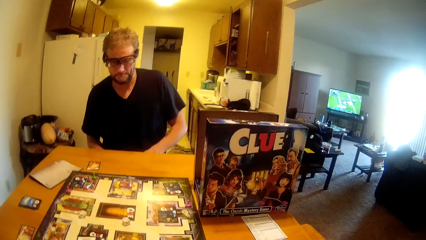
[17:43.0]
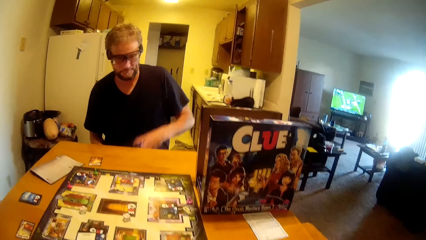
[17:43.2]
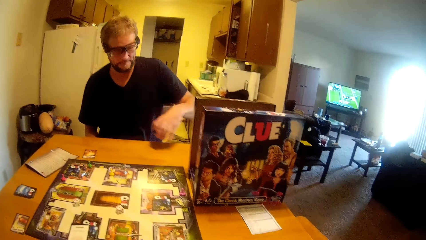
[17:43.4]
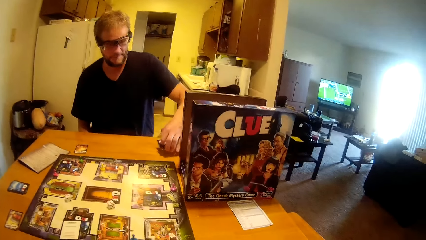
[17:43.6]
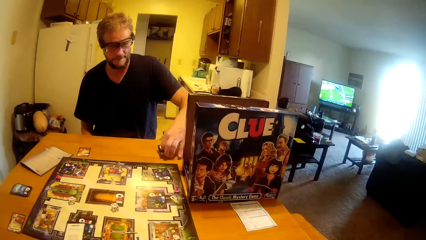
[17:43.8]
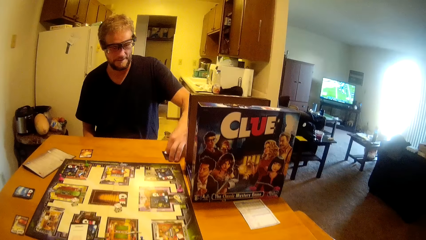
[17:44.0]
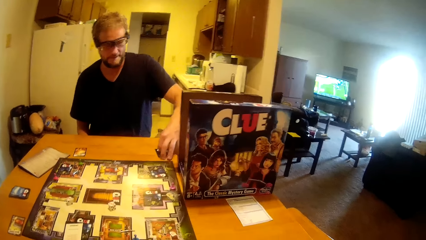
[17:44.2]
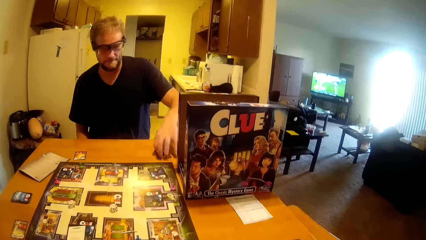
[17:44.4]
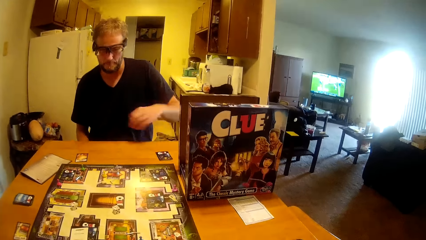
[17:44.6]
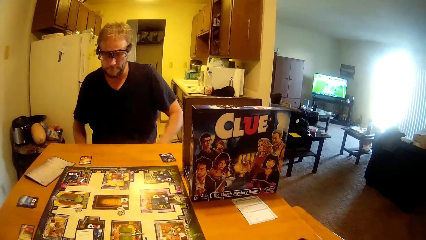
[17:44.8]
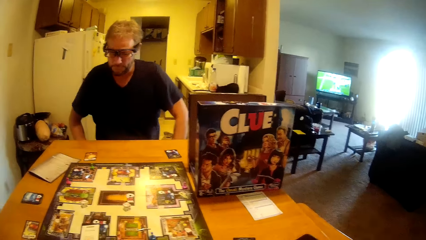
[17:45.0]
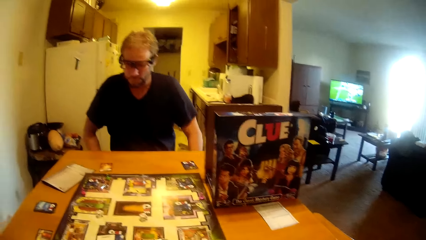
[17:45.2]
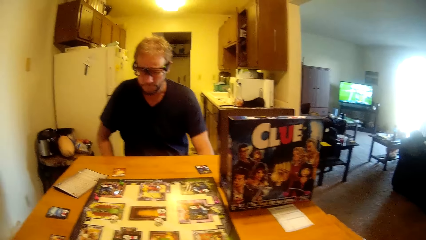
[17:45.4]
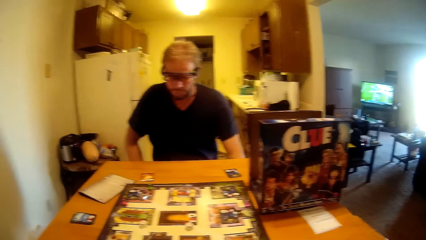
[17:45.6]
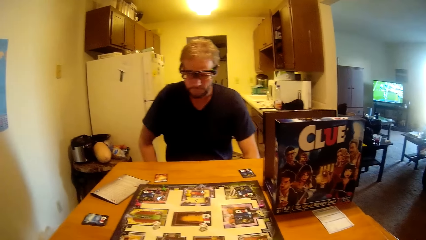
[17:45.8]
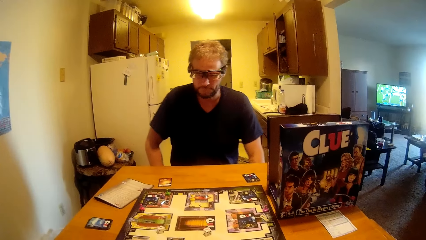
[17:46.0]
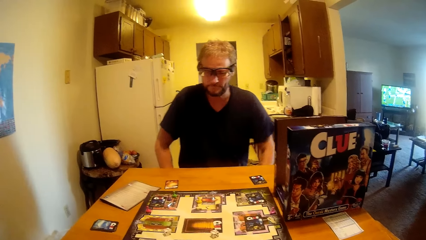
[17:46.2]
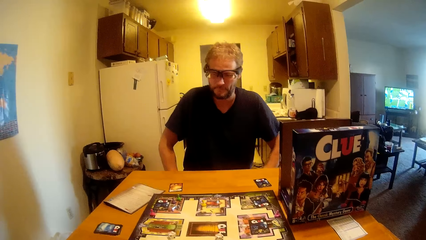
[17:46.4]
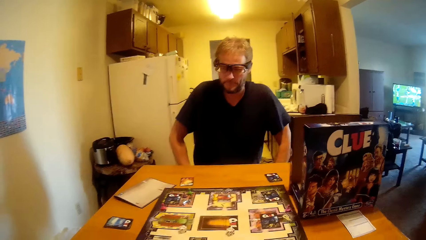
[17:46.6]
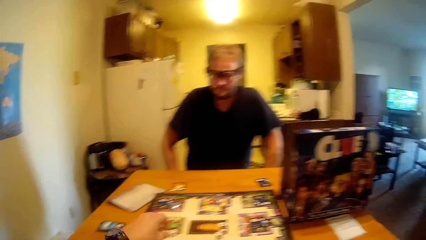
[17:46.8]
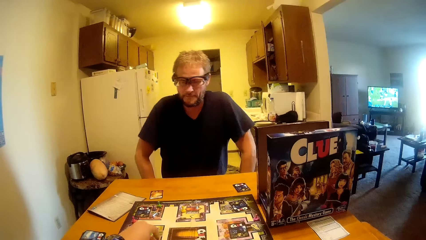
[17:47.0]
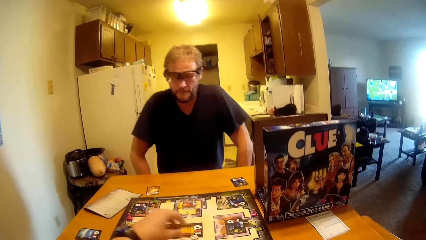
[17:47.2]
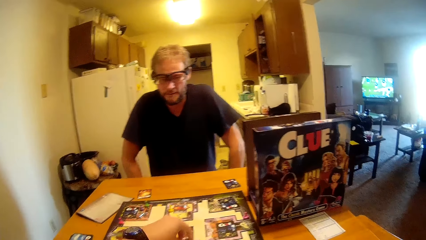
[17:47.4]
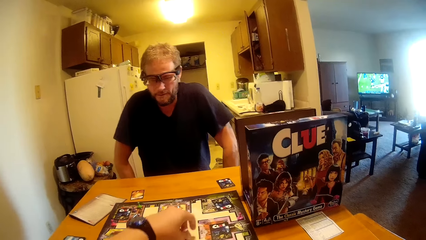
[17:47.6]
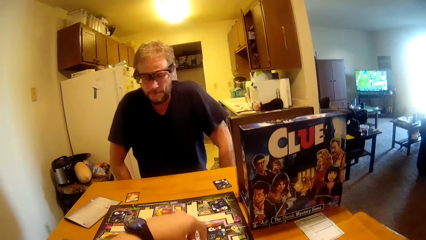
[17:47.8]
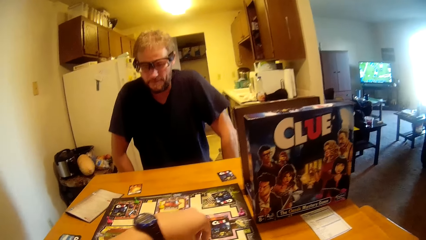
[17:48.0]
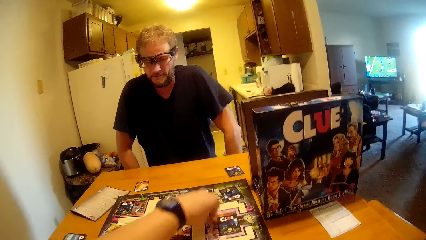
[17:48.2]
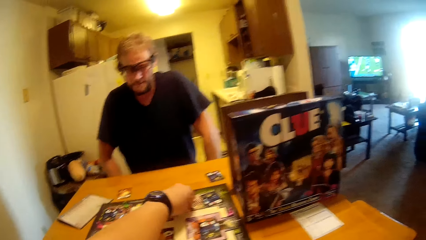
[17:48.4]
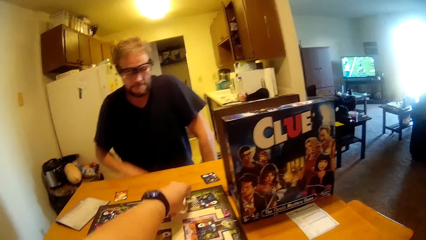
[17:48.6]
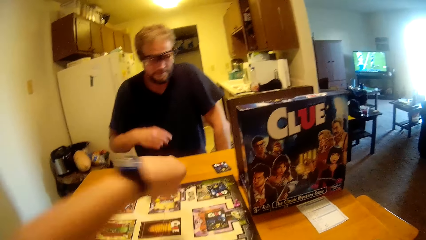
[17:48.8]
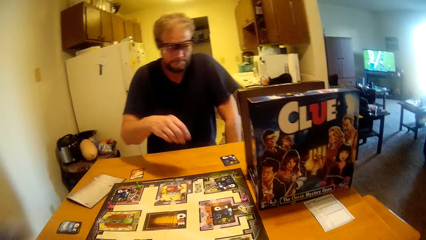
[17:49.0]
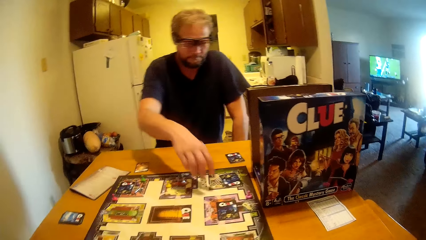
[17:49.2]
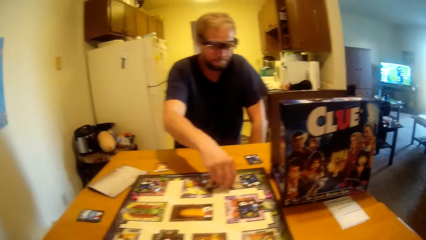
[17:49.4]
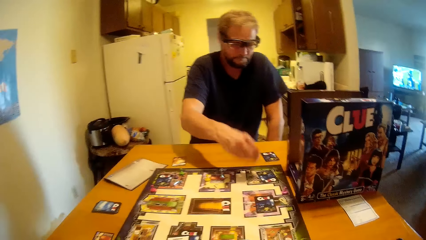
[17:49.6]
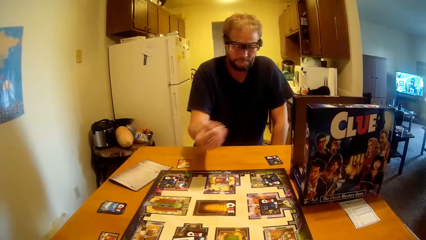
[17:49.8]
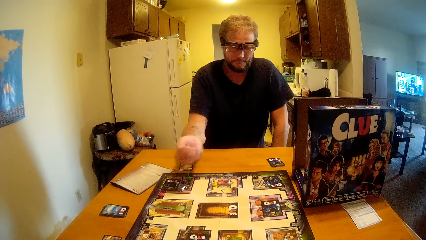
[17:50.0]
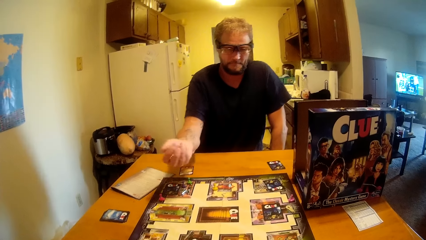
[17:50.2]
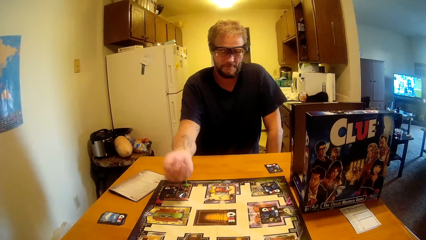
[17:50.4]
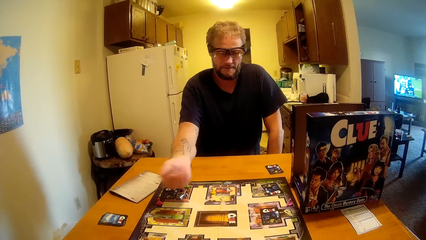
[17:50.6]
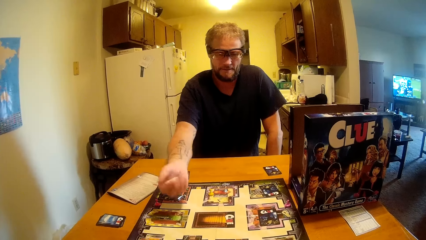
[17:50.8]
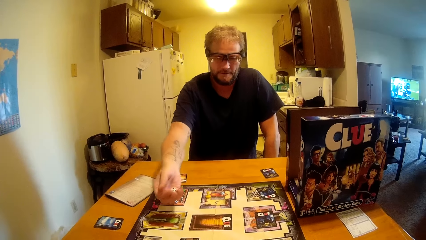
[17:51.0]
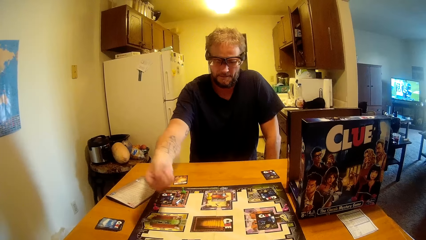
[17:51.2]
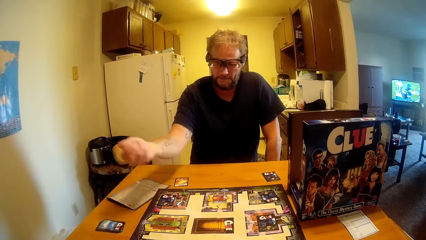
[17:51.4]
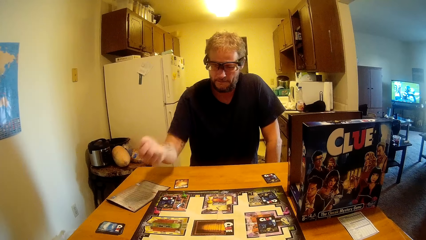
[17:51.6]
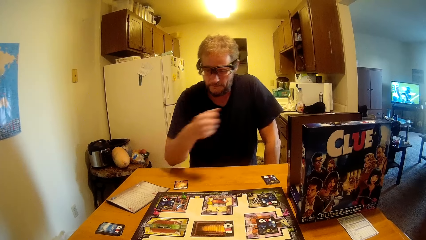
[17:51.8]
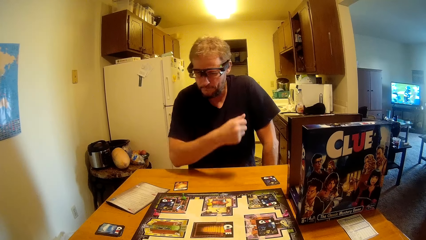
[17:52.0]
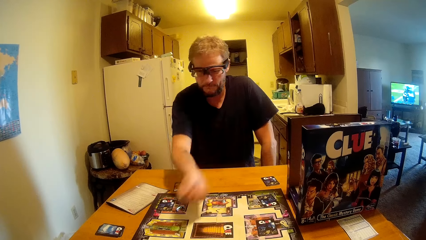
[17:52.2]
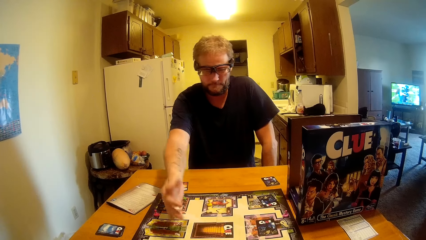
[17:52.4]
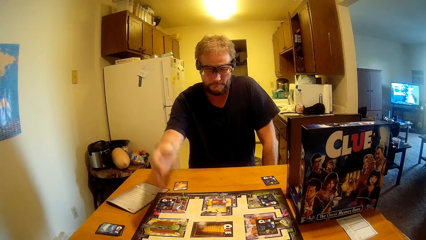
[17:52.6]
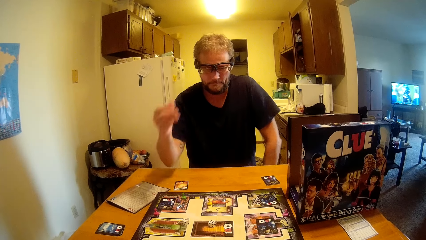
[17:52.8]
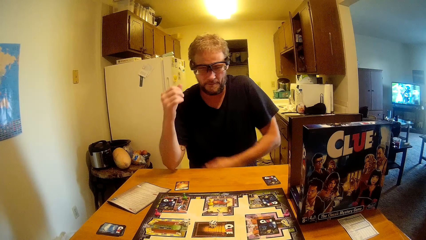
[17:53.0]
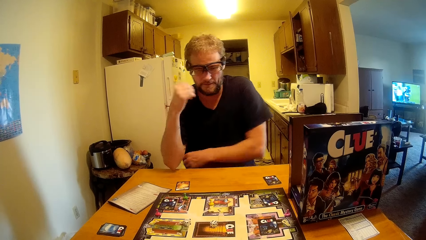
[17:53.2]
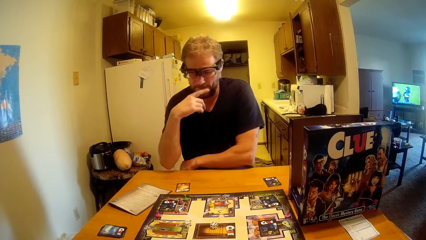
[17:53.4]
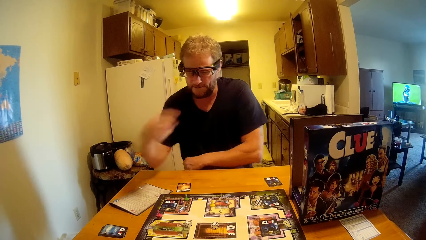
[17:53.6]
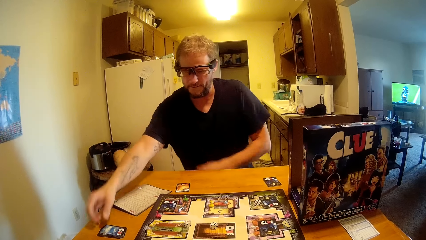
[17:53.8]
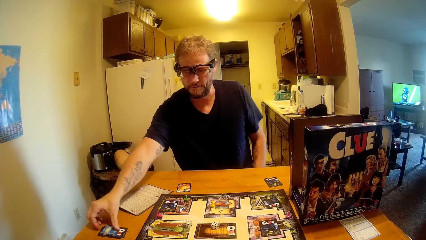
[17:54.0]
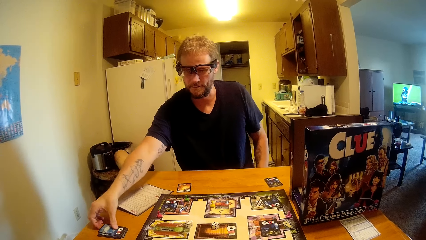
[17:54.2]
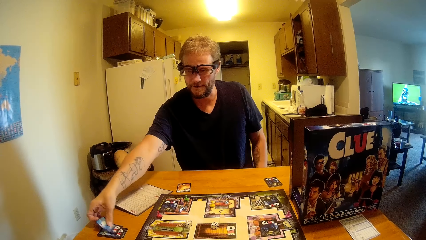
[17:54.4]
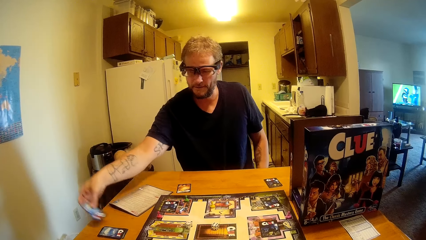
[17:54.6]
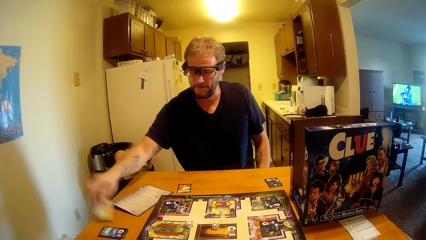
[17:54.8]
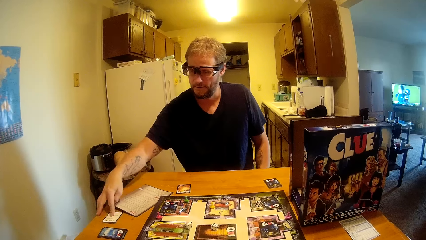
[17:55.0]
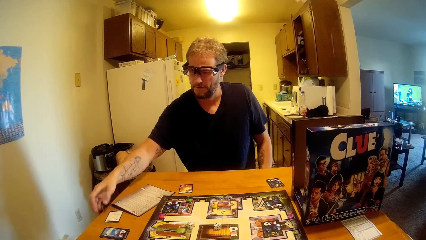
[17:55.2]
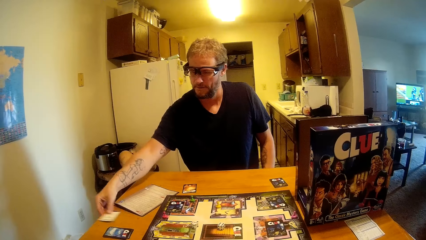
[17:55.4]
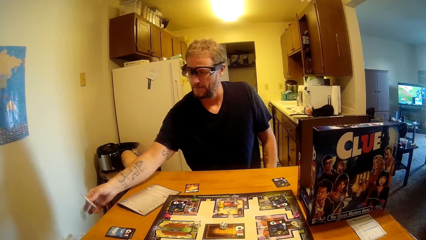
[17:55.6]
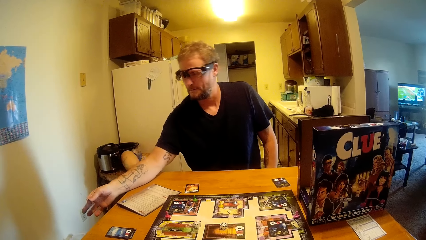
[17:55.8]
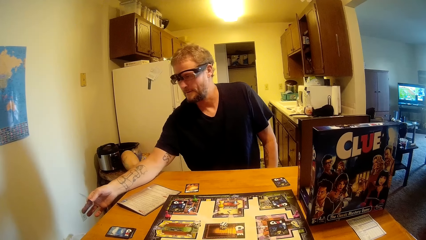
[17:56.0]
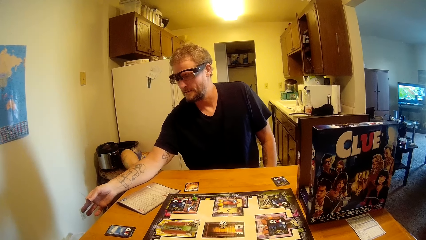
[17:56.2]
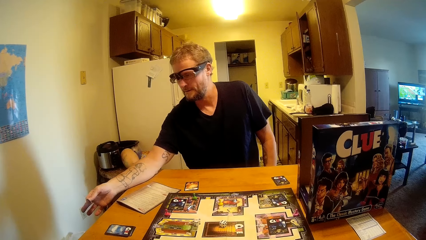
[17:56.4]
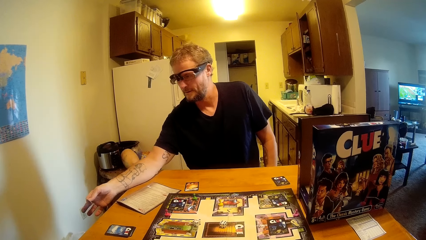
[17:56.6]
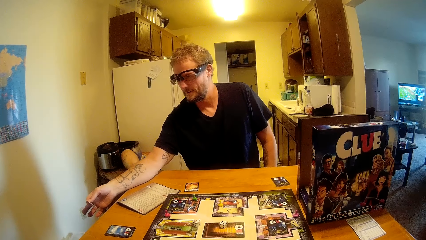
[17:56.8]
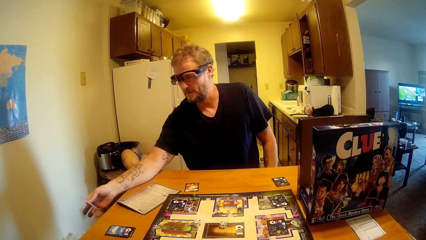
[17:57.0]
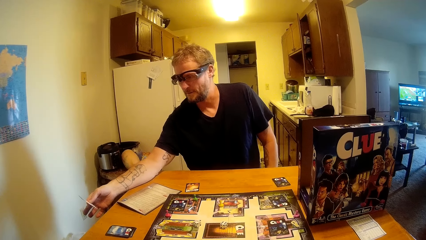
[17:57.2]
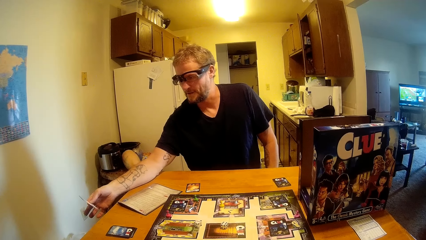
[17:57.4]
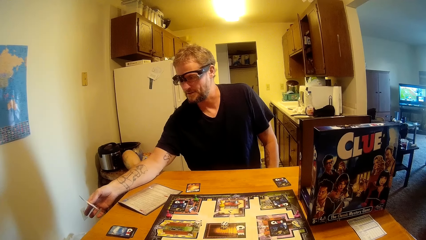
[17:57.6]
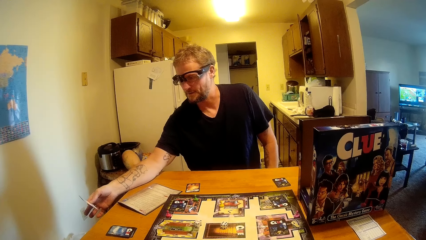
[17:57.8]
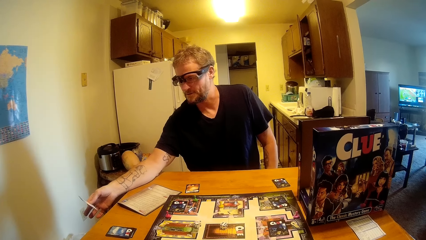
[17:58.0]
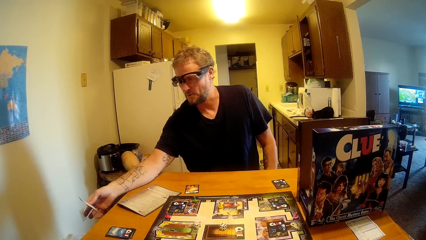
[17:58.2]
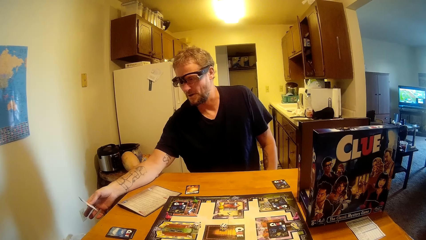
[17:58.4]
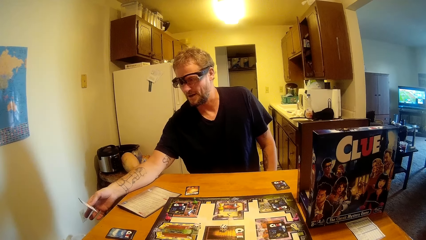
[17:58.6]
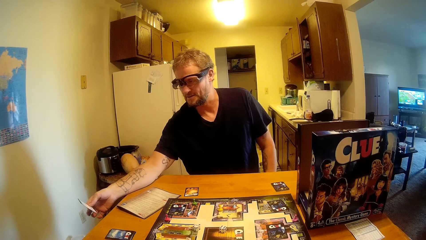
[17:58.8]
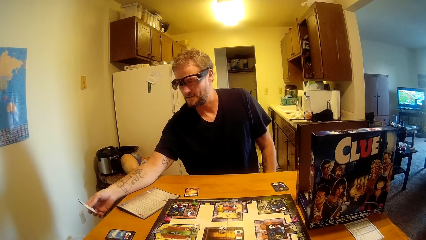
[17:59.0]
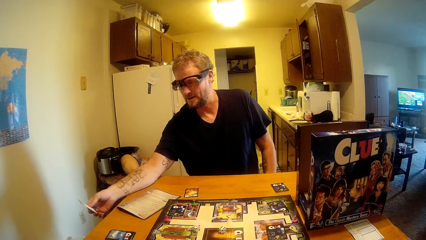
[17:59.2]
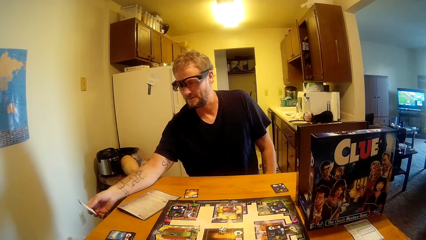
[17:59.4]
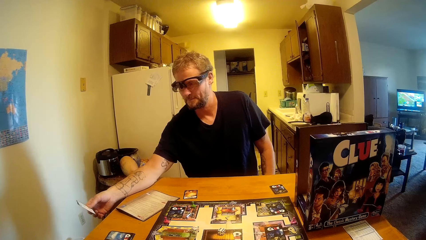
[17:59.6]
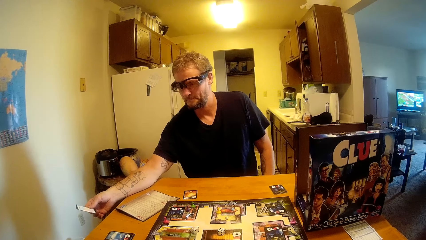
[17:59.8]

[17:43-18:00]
A man drops the cards on the table. The camera wearer moves the dice. The man picks up the dice from the board, shakes the dice, rolls the dice and drops the dice on the clue board. The man opens a card on the table, picks up the clue cards and looks at the clue card. The man talks to the camera wearer.
